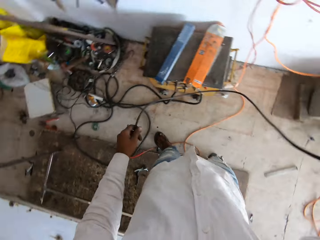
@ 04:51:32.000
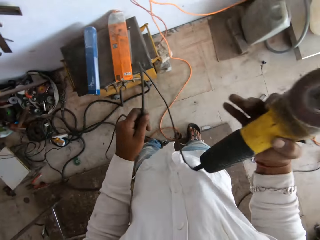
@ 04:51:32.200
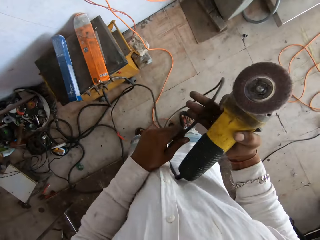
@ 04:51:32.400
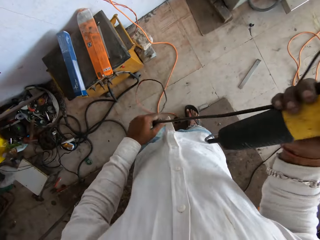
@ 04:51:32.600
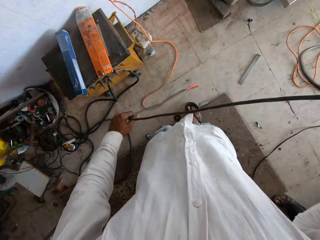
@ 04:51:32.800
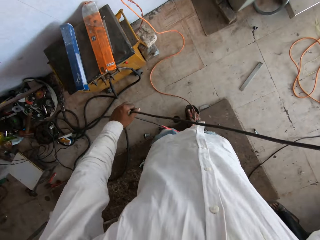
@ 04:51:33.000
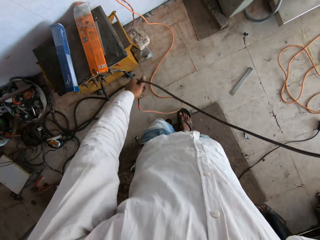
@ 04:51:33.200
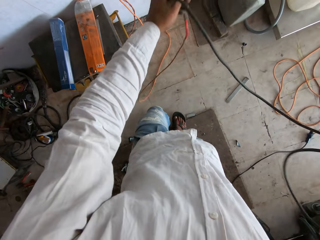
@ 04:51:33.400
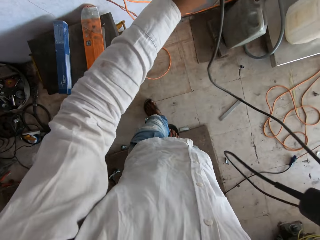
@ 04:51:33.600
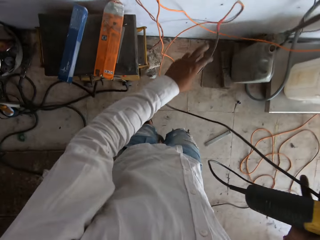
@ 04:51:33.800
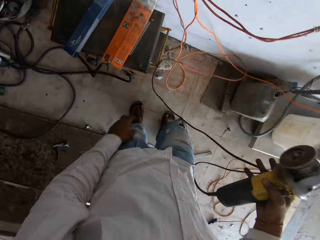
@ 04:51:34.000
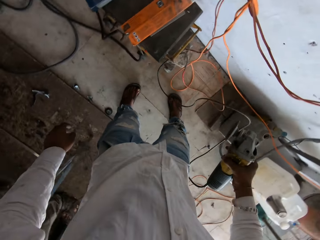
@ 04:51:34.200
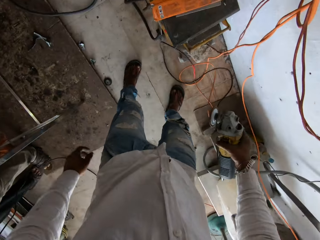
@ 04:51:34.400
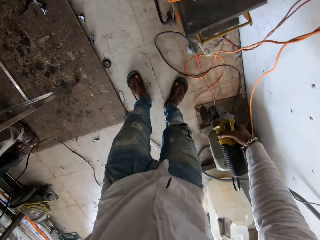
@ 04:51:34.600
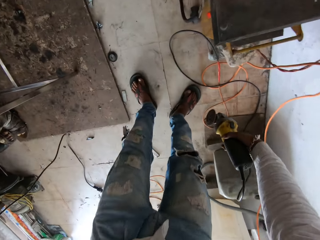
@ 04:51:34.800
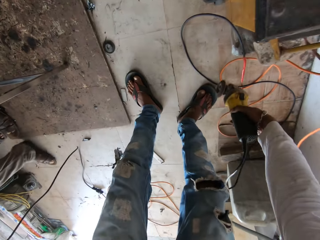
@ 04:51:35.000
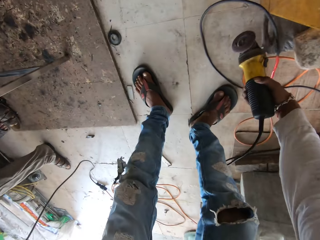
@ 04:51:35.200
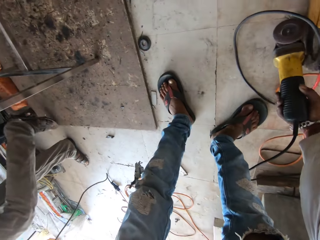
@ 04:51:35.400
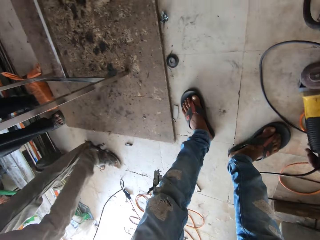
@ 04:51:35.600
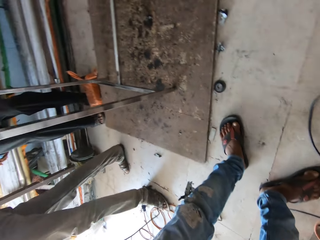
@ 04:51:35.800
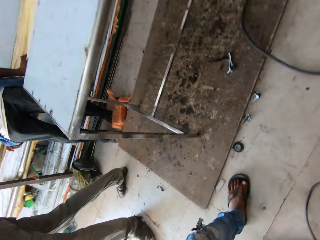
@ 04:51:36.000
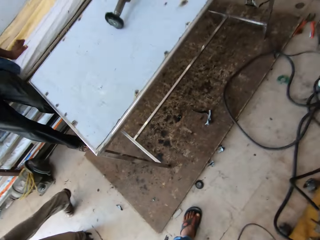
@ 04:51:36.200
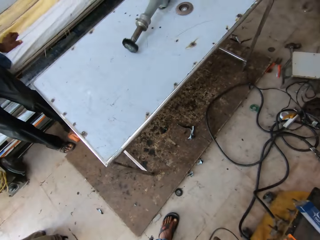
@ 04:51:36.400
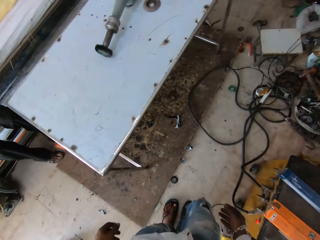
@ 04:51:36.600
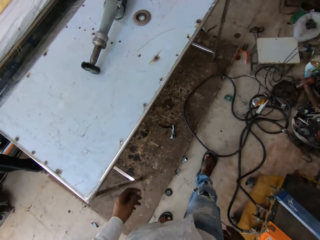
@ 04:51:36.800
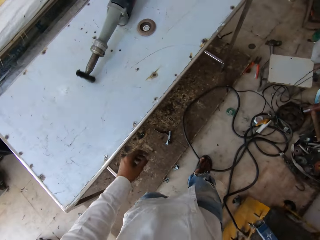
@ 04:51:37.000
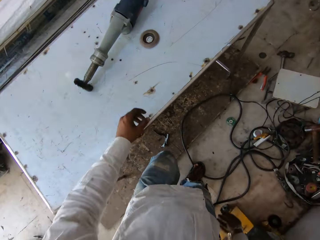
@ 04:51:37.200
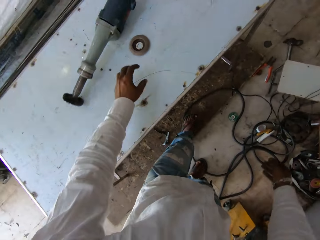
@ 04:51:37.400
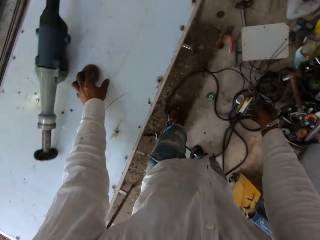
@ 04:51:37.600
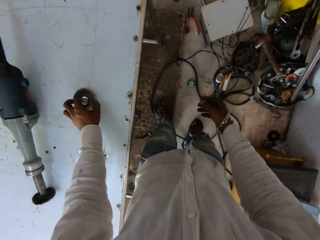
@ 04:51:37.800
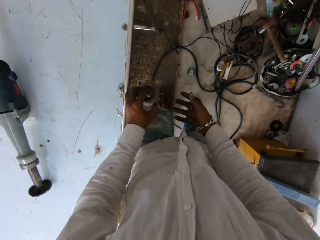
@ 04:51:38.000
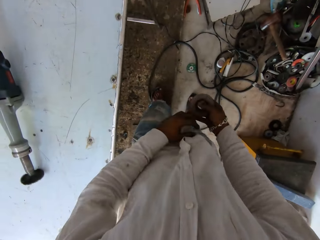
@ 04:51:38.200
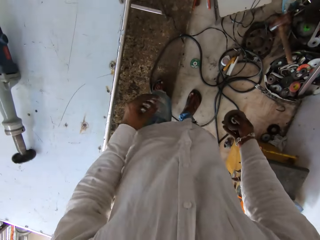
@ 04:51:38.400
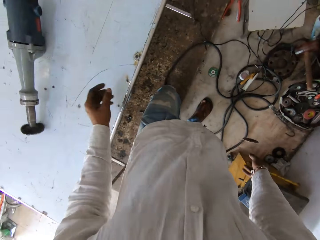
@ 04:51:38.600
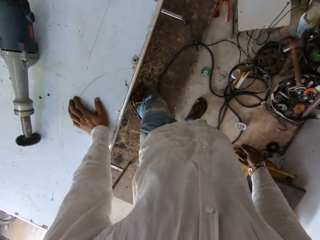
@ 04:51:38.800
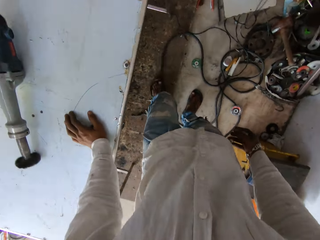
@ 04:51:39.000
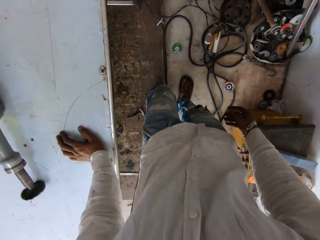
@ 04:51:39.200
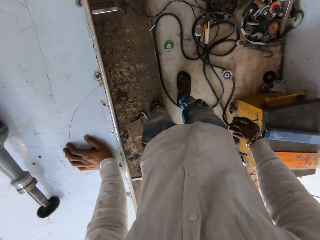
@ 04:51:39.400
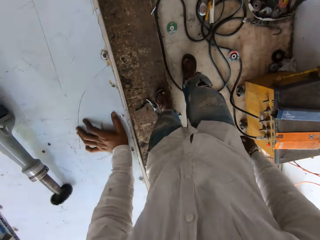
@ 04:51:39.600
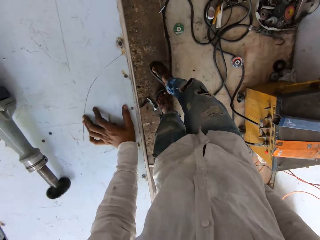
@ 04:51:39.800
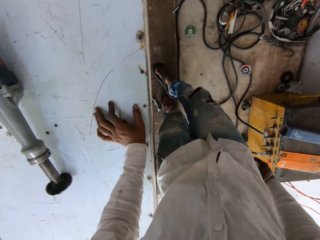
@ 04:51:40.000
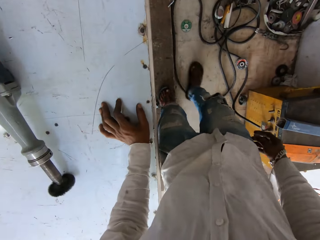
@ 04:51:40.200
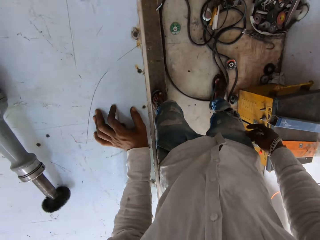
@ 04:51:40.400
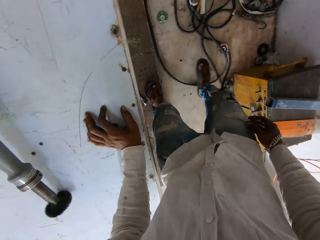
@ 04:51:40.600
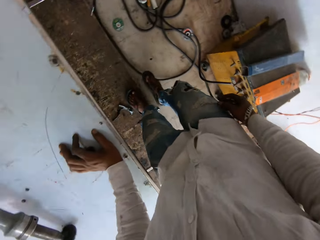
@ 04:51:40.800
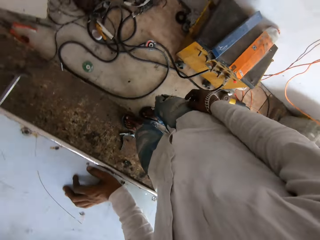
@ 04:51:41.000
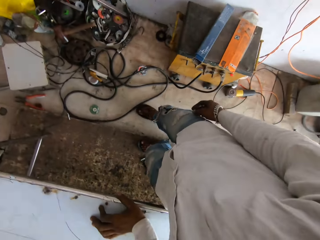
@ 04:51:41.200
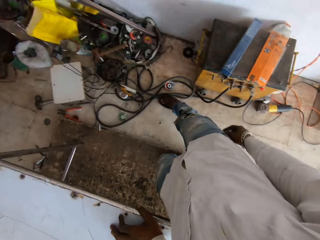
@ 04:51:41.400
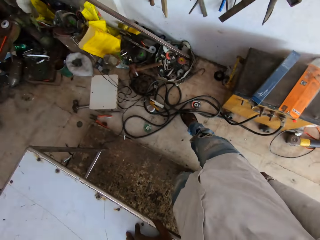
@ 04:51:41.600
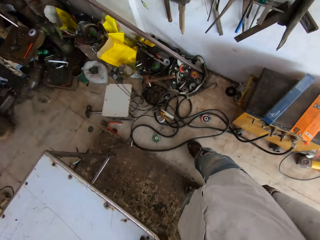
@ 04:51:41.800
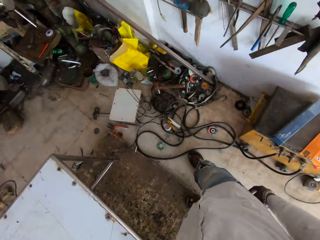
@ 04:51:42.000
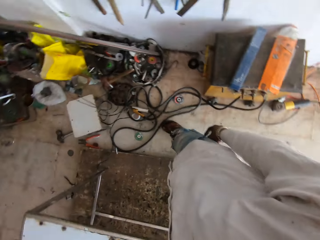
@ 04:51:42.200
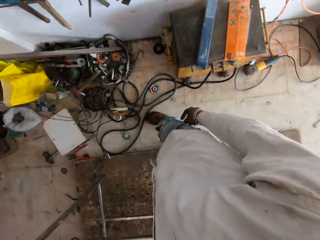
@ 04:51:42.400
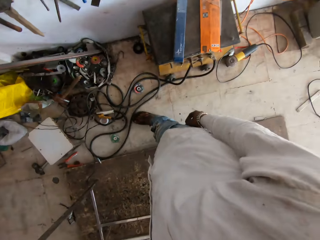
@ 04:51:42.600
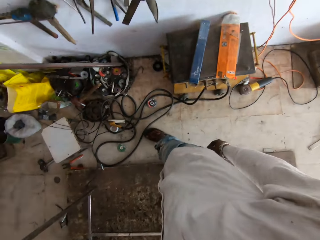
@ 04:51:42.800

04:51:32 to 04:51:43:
The camera wearer places the grinder on the floor. He picks up a grinding wheel on the table and drops the grinding wheel on the floor. He moves the cables on the floor with his legs.

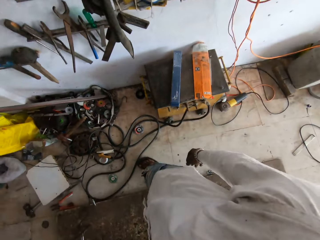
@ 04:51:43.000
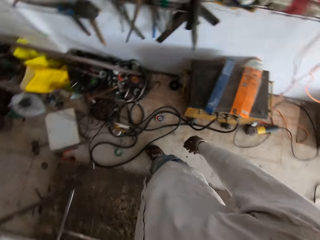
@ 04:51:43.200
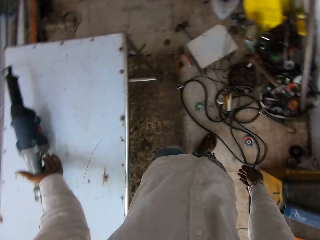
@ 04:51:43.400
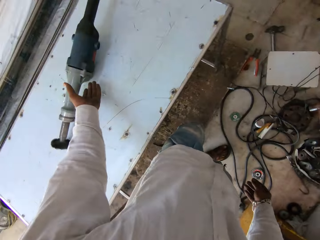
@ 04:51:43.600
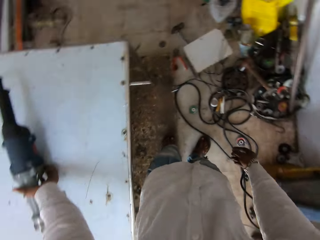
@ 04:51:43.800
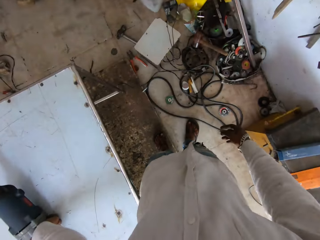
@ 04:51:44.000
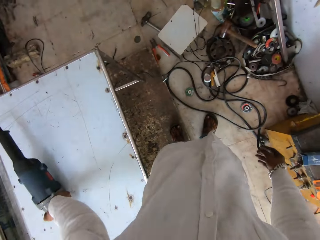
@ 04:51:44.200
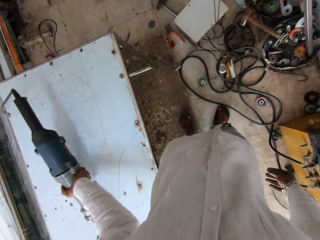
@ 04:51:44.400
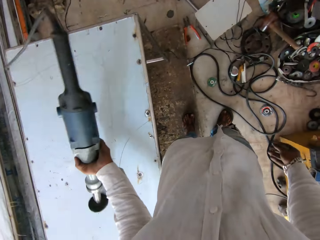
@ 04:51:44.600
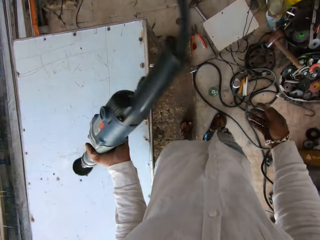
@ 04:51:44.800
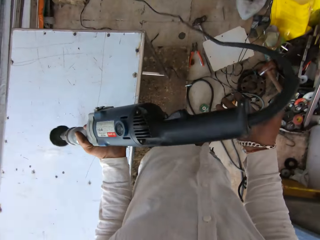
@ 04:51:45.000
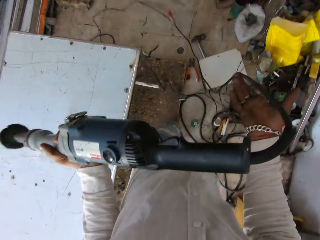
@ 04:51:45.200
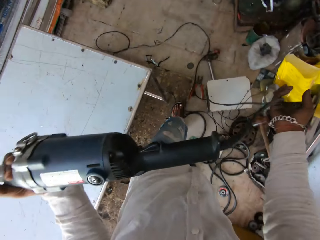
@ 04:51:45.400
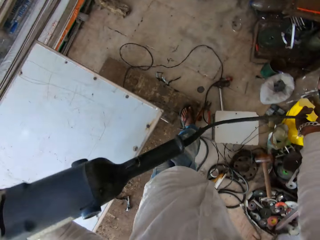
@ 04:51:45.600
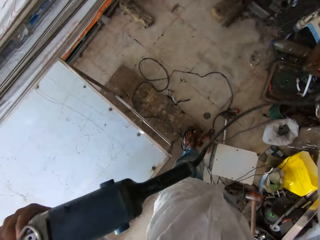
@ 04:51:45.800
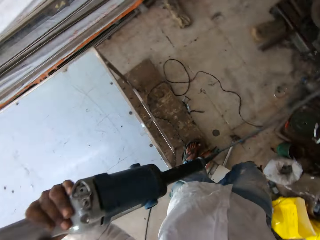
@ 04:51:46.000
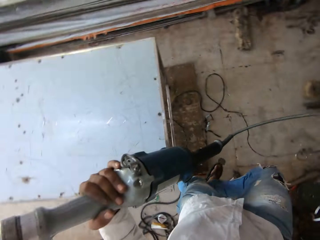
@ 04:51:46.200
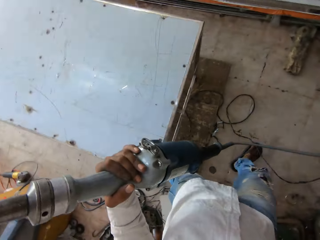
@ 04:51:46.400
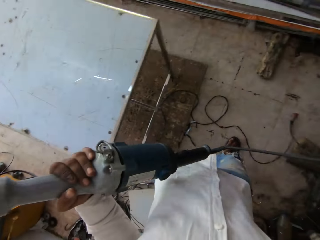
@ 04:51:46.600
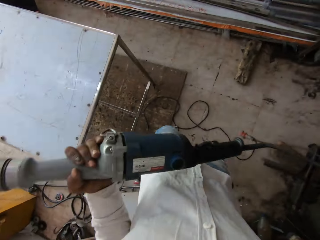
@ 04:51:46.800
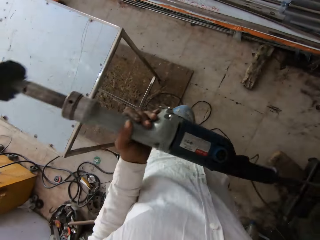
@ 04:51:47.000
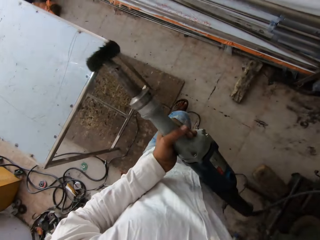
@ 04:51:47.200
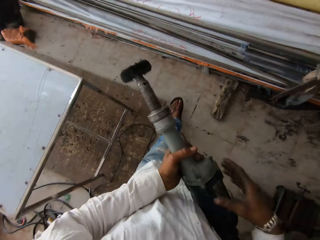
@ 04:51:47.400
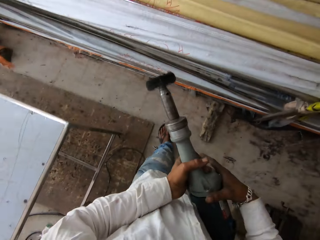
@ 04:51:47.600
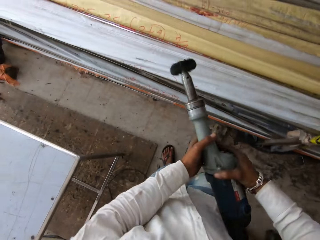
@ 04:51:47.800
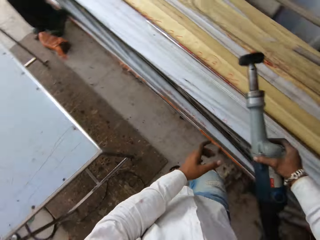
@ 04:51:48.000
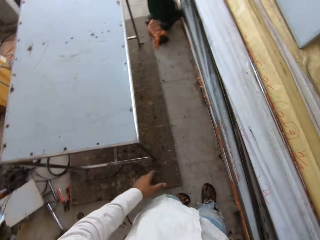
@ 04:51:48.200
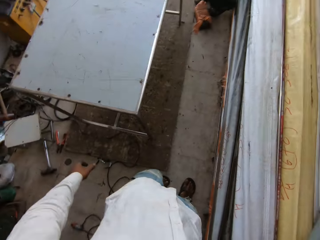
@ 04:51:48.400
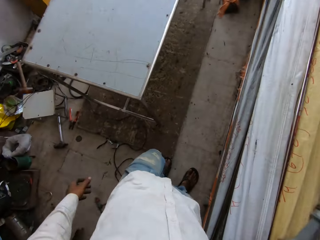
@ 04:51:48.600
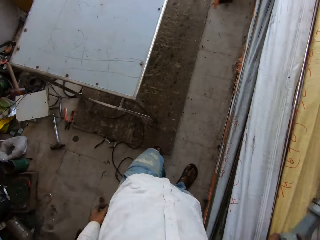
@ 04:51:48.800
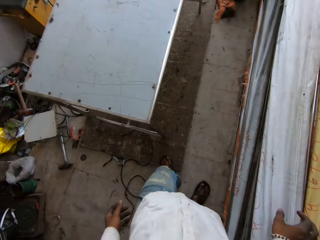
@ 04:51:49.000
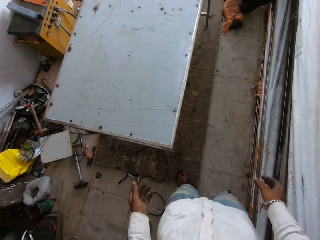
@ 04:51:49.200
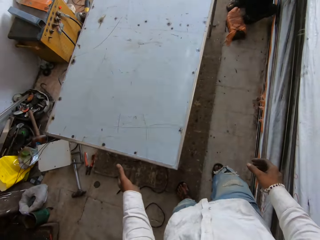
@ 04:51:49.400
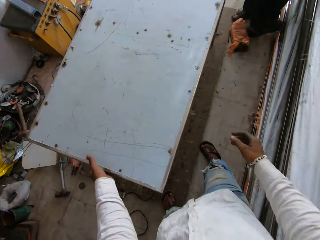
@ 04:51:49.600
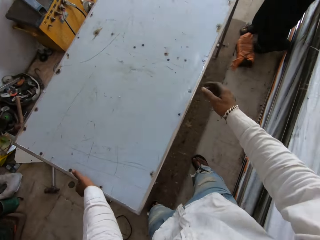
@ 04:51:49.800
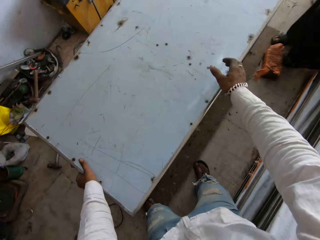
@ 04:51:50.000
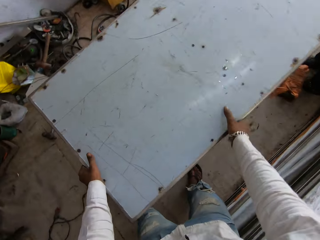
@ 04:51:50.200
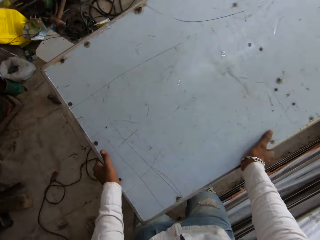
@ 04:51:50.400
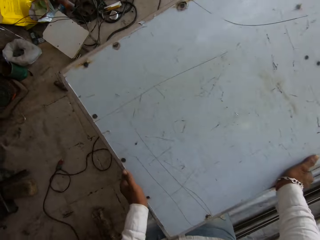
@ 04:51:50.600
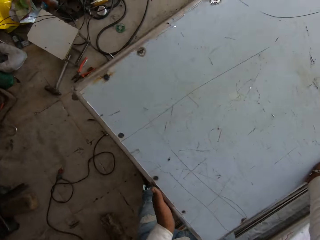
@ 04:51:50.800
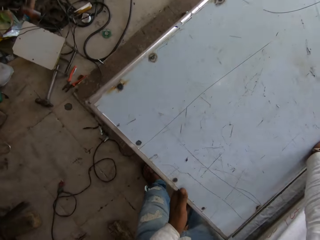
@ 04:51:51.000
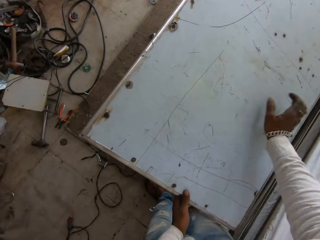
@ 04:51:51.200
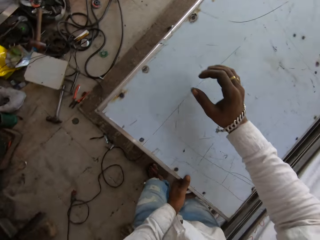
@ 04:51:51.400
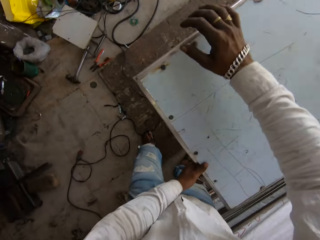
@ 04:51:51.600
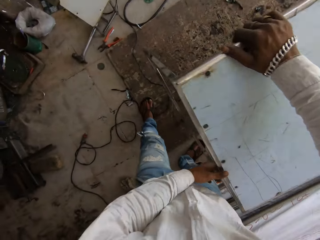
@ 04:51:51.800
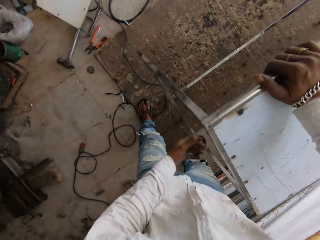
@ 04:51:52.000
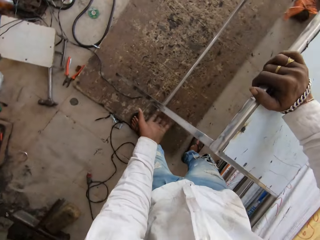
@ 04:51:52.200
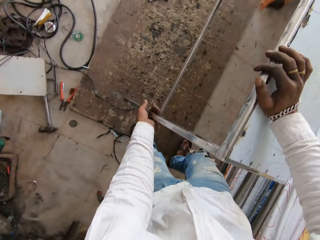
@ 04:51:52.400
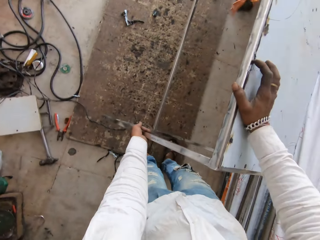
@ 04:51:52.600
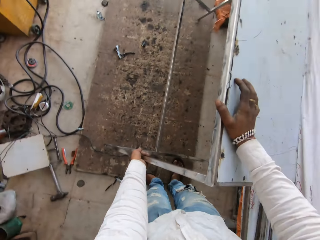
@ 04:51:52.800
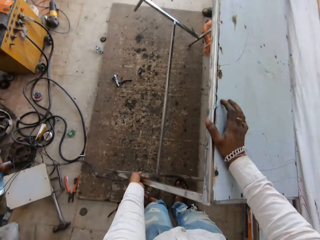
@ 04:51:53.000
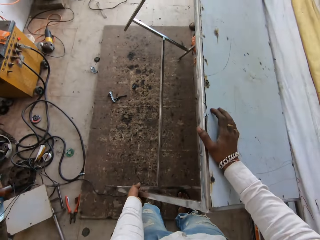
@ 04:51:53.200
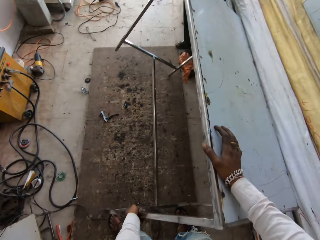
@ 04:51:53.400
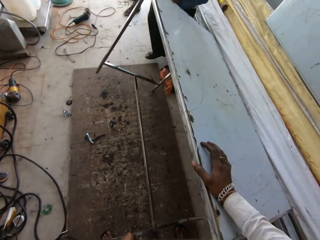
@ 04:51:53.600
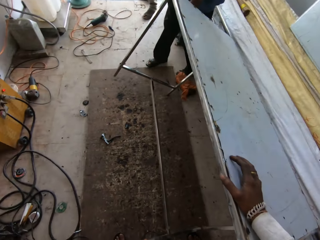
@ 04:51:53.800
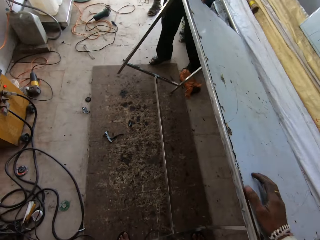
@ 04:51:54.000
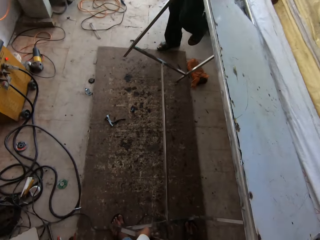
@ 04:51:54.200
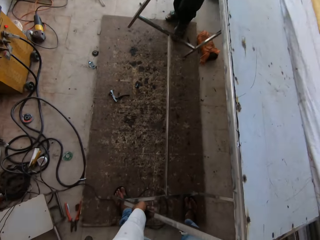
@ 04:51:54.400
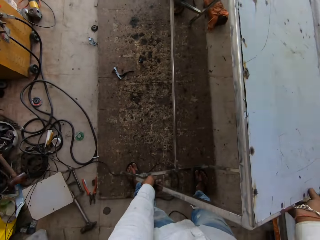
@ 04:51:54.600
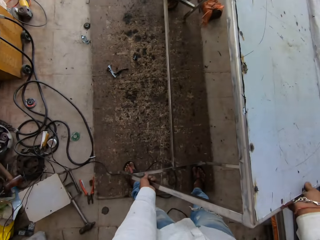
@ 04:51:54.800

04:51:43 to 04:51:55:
The camera wearer picks up another grinder. They place the grinder on the shelf.
